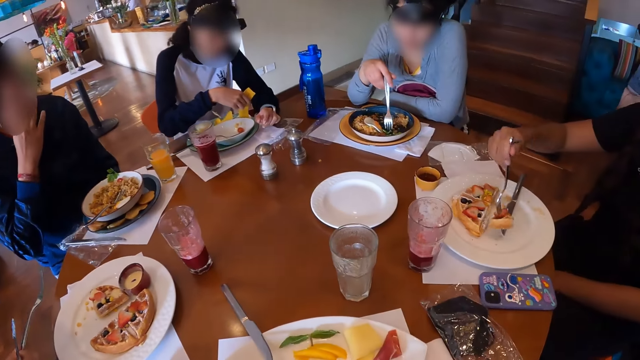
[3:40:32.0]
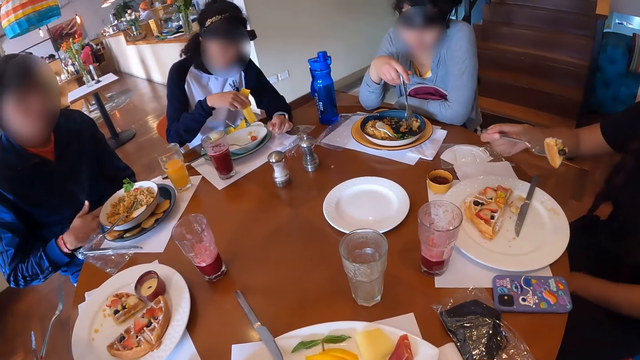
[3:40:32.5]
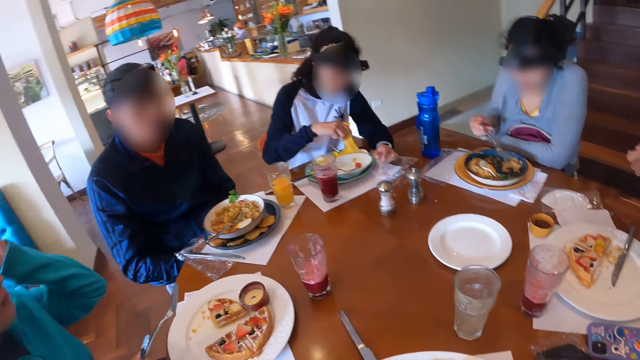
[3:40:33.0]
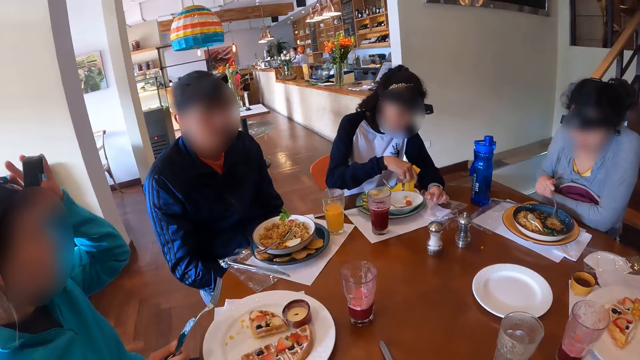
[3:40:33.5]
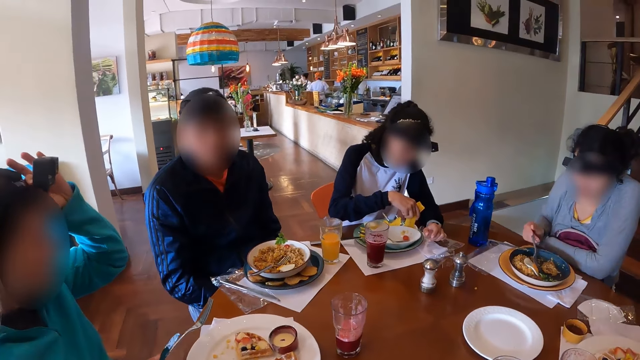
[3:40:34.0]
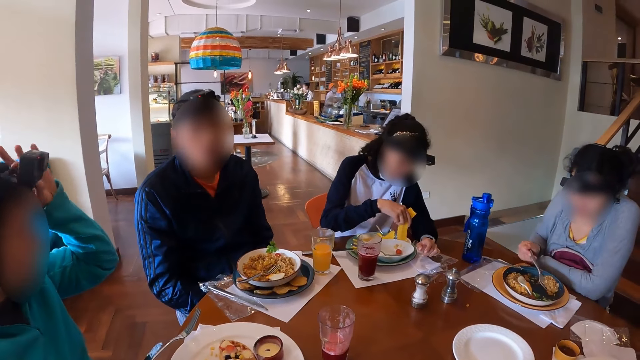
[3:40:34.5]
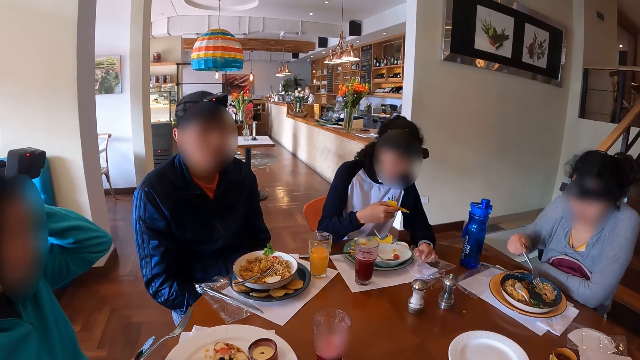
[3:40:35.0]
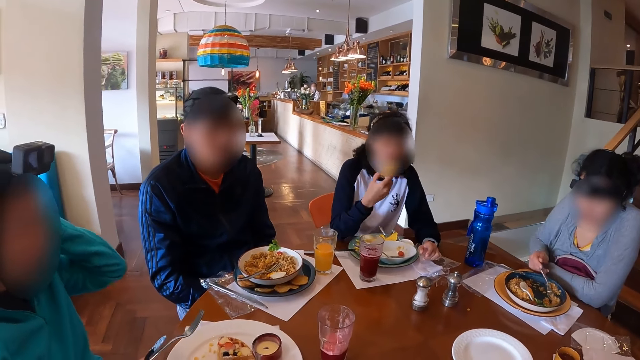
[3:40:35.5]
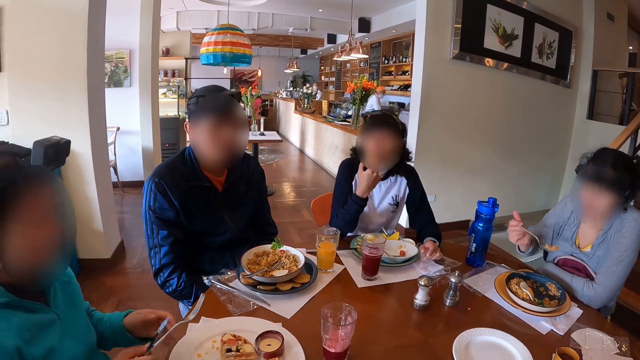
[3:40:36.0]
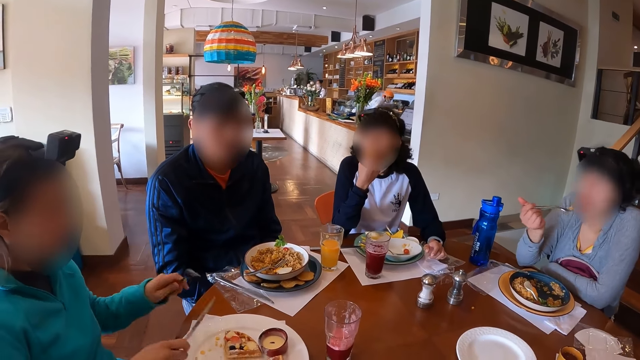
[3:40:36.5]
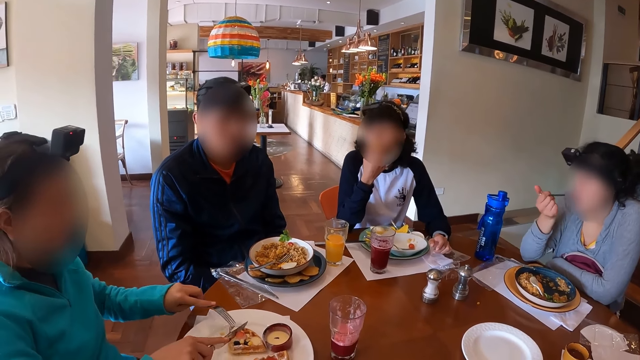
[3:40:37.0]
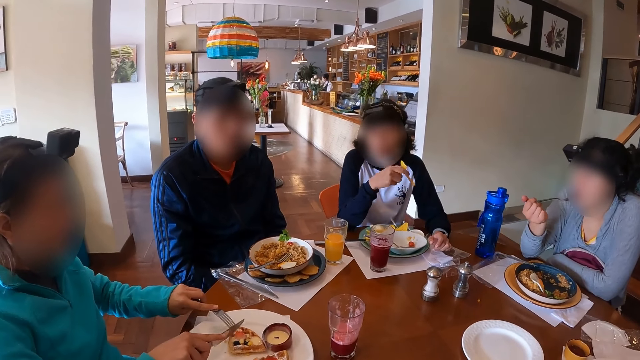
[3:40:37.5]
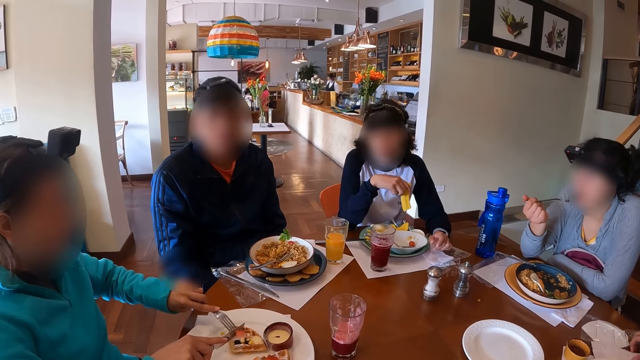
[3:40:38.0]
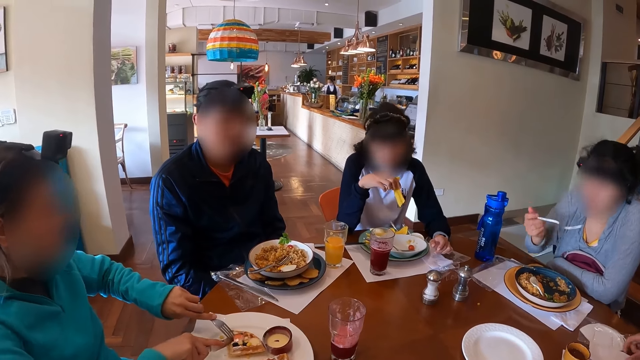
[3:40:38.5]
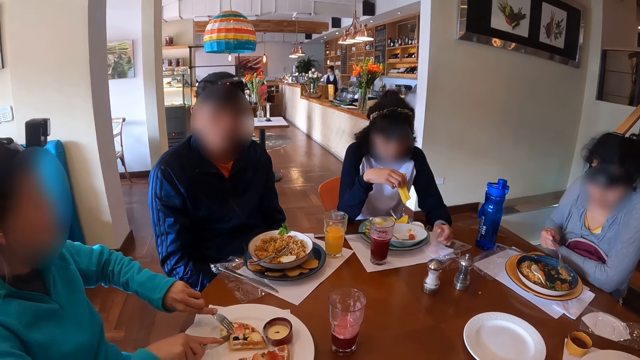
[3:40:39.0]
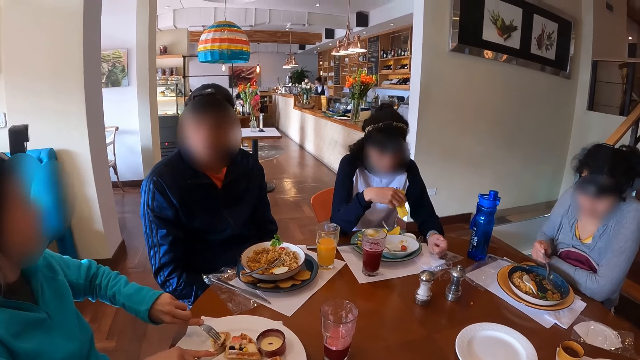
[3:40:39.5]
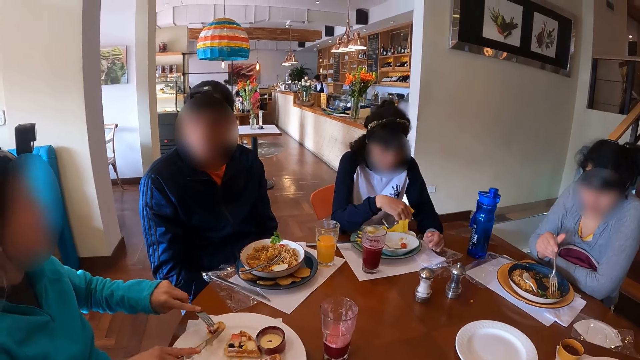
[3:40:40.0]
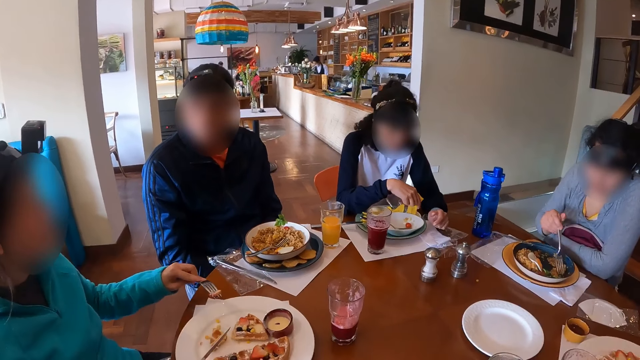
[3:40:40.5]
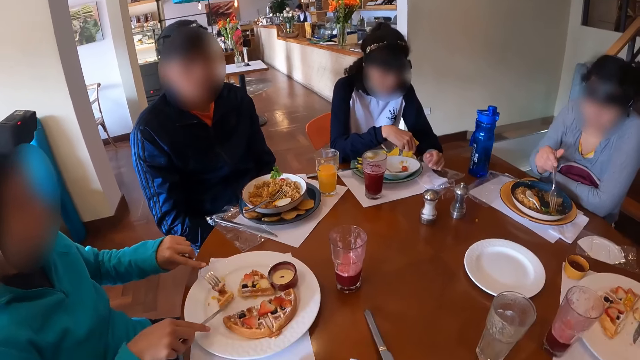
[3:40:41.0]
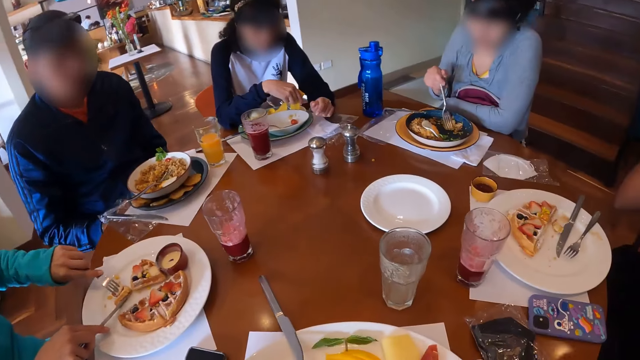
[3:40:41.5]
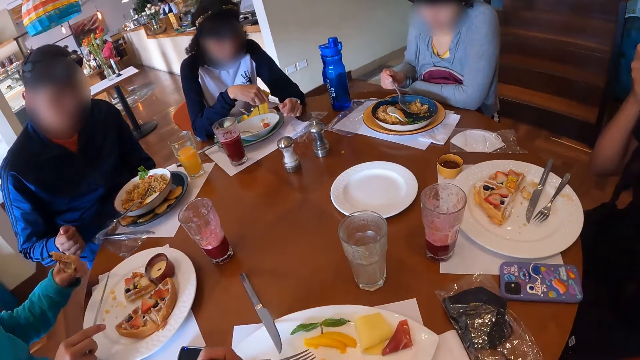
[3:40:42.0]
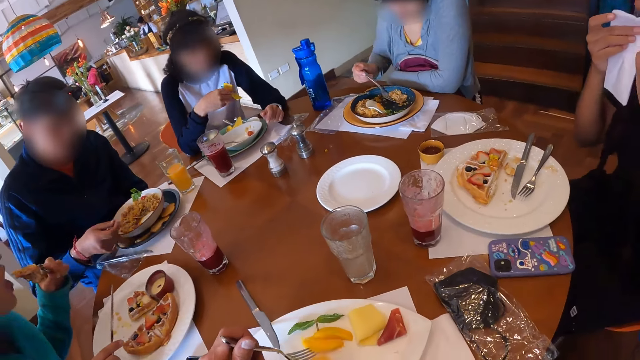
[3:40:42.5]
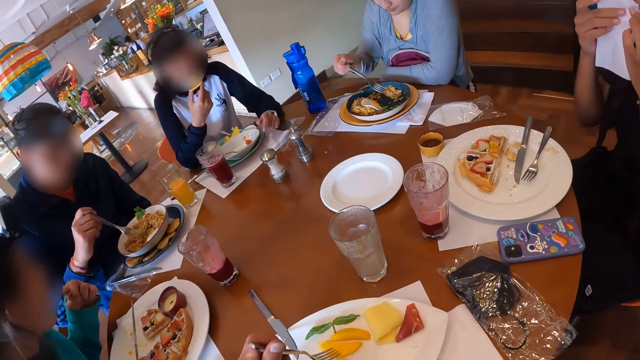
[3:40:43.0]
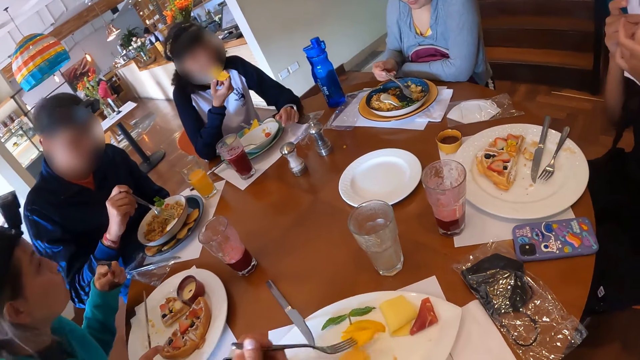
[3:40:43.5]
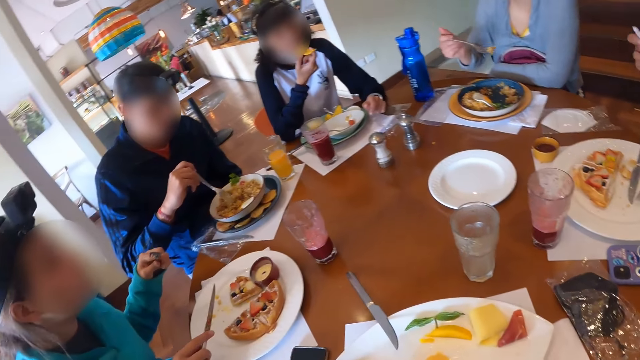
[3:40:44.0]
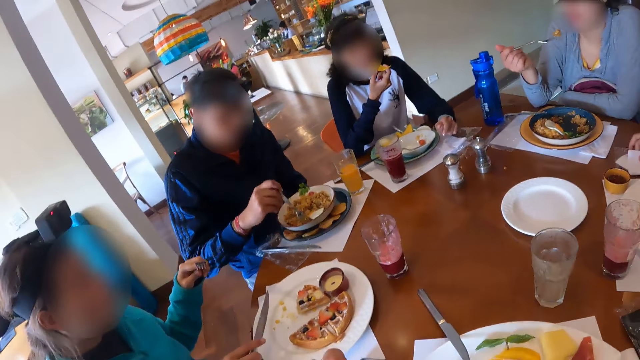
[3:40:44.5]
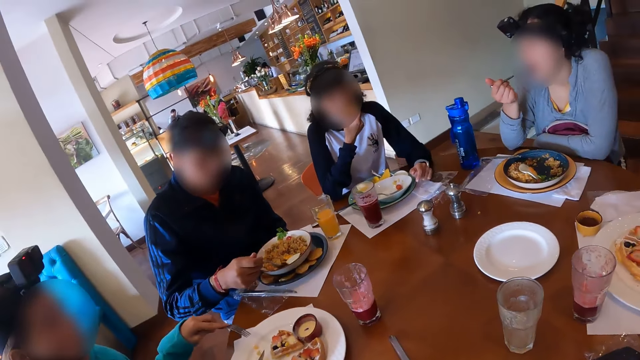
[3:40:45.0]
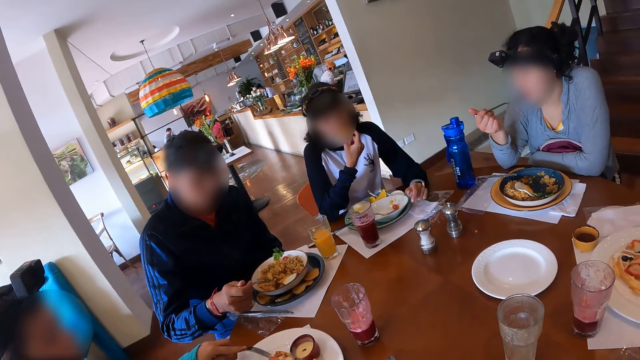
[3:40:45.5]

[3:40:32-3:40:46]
The woman lifts the fork from the plate with her right hand. The camera wearer looks around the table. Another woman eats from the slice of chips in her right hand. A third woman picks some noodles from the plate with the fork in her right hand. A fourth woman transfers the fork in her right hand to her left hand. The third woman eats from the fork in her right hand. The fourth woman holds the waffles on the plate with the fork in her left hand and cuts the waffles on the plate with the knife in her right hand. The first woman picks the tissue paper on the nylon on the table with her right hand. The third woman moves some noodles on the plate with the fork in her right hand. The second woman dips the slice of chips into the bowl of cream with her right hand. The fourth woman picks the waffles on the plate with the fork in her left hand. The camera wearer picks from the plate of crudites with the fork in his left hand. The fourth woman eats from the fork in her left hand. The man picks the fork from the plate with his right hand. The first woman cleans her mouth with the tissue paper in both hands. The third woman picks some noodles from the plate with the fork in her right hand. The second woman eats from the slice of chips in her right hand. The man picks some noodles and egg from the plate with the fork in his right hand. The camera wearer eats from the fork in his left hand. The first woman places the tissue paper on the nylon on the table with her right hand.

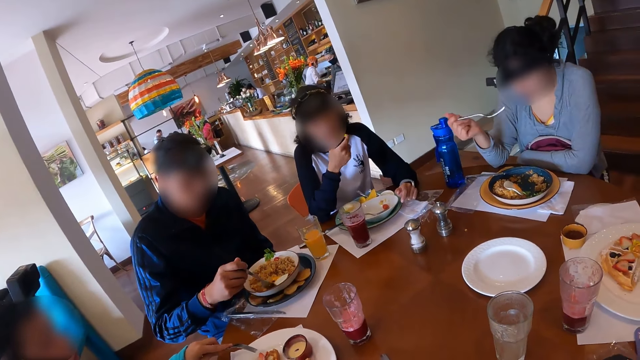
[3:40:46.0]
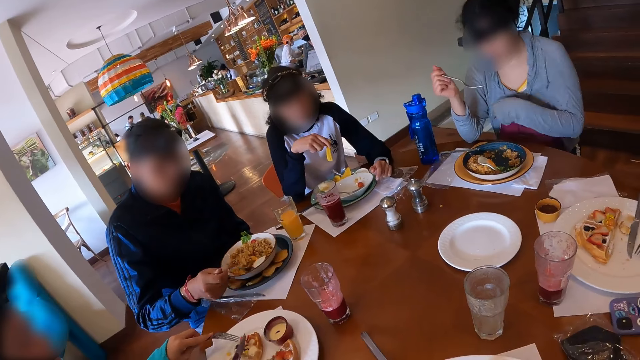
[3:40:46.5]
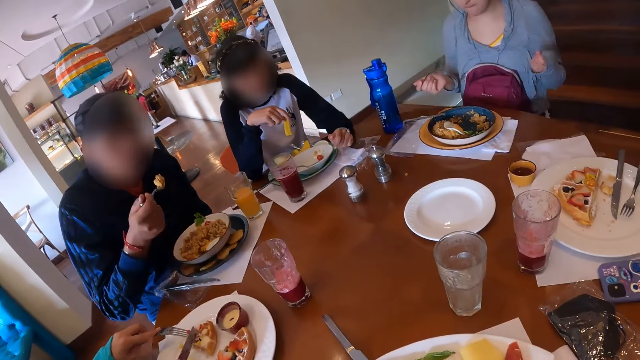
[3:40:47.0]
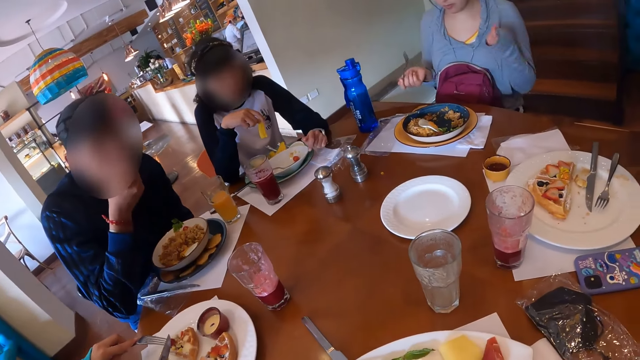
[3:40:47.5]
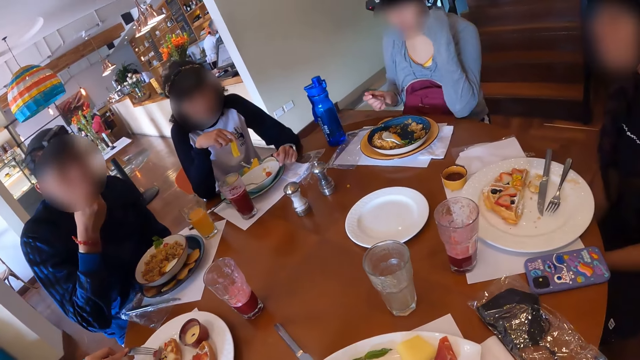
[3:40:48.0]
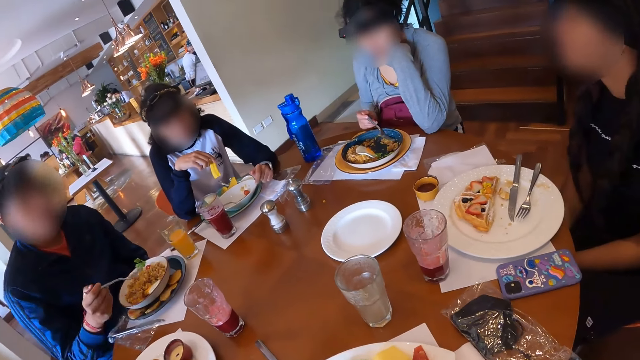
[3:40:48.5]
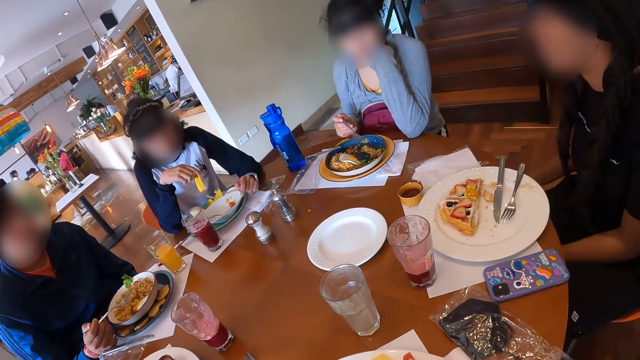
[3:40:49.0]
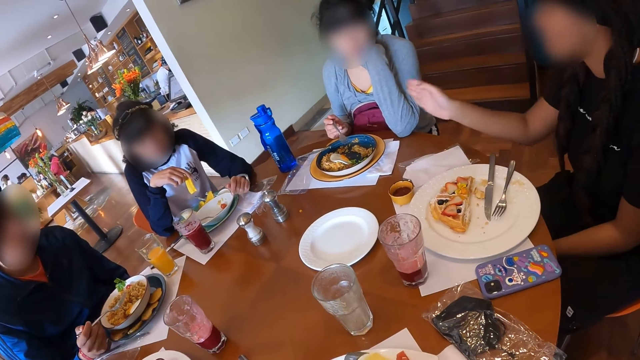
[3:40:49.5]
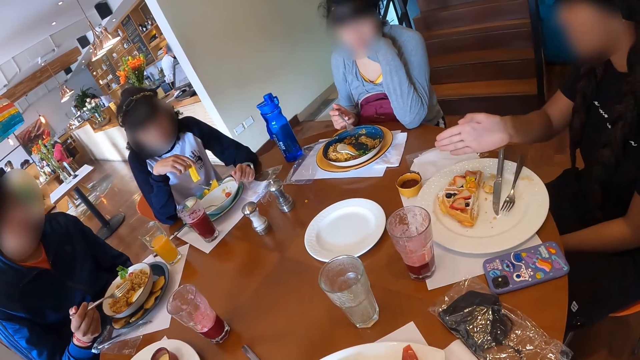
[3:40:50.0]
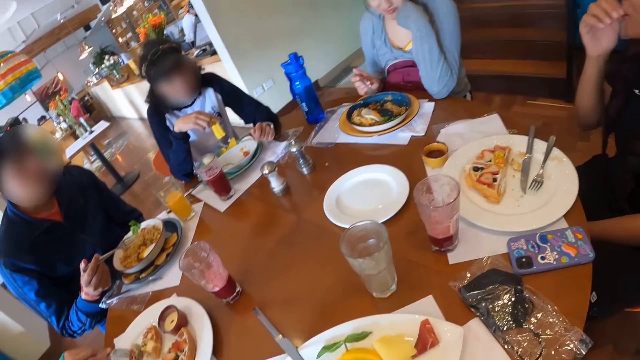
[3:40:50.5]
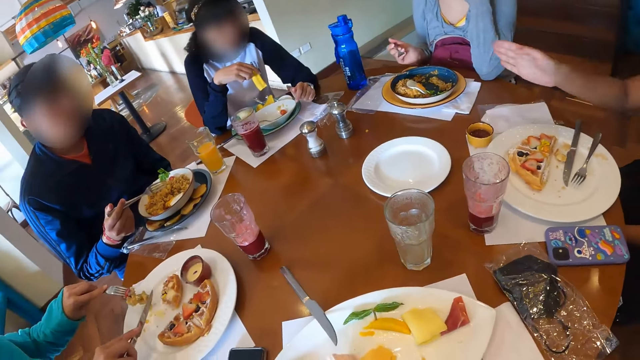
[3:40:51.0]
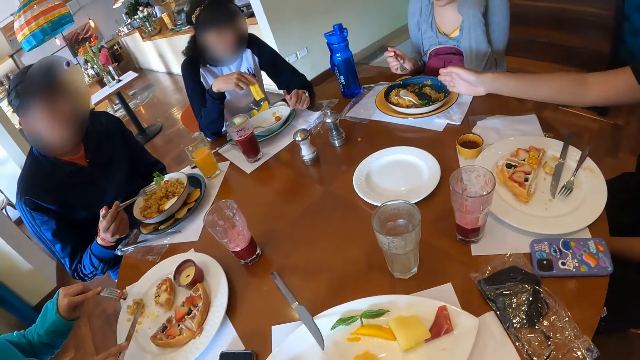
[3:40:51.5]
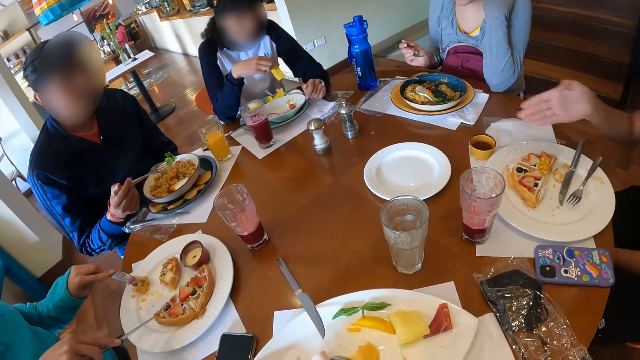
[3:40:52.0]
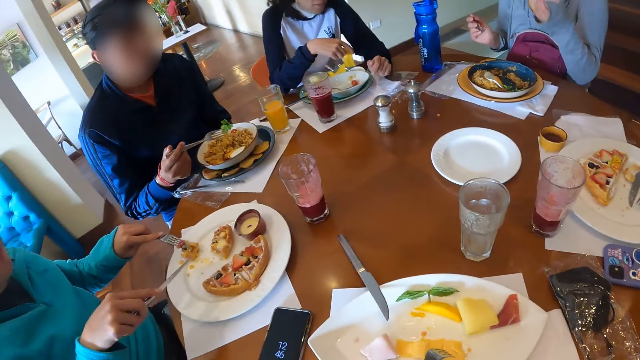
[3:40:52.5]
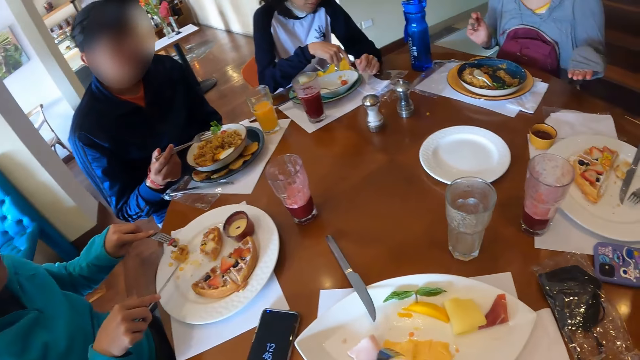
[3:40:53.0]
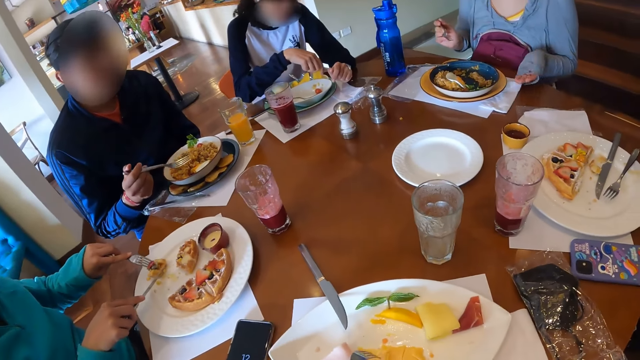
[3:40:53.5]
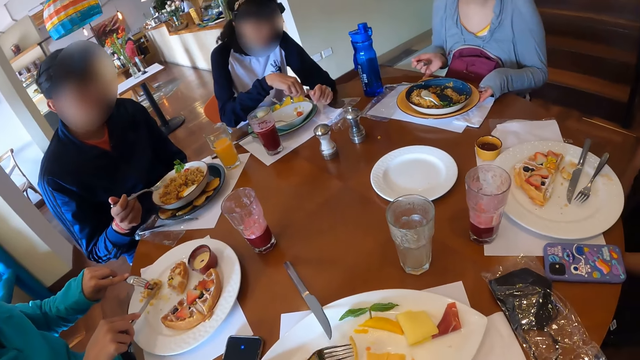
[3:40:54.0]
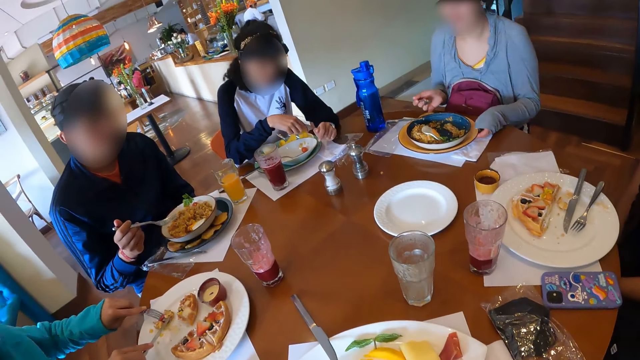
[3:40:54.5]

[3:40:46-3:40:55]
The man takes eggs from a plate on the table with a fork in his right hand. He eats eggs from the plate on the table with the fork in his right hand. The woman gesticulates with her right hand. She touches her face with her right hand. Another woman dips the bacon in the bowl of sauce with her right hand. A third woman slices pancake in the plate on the table with a knife in her right hand. A fourth woman touches the plate on the table with her left hand.
